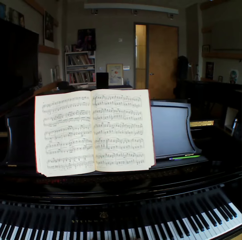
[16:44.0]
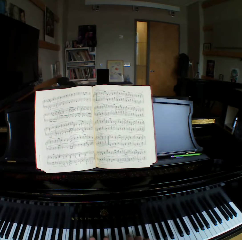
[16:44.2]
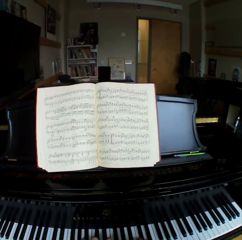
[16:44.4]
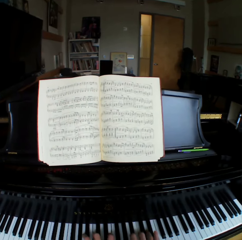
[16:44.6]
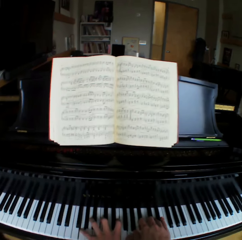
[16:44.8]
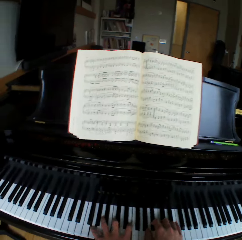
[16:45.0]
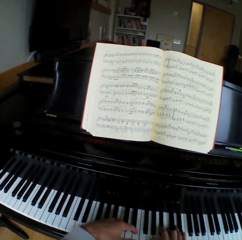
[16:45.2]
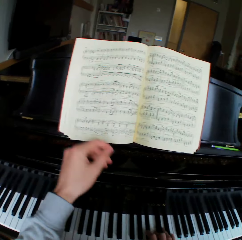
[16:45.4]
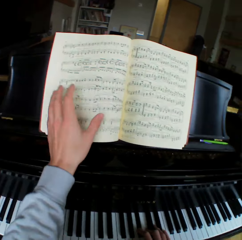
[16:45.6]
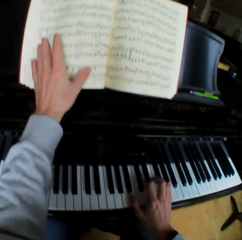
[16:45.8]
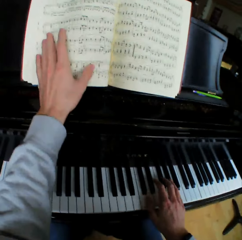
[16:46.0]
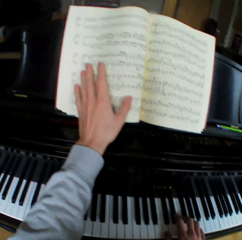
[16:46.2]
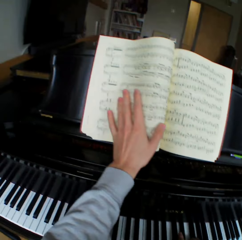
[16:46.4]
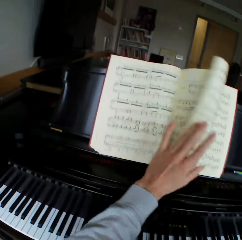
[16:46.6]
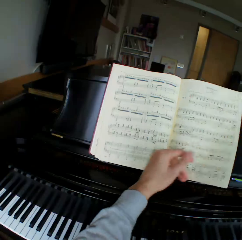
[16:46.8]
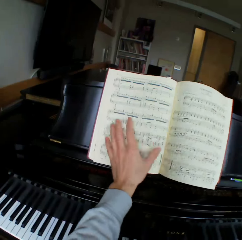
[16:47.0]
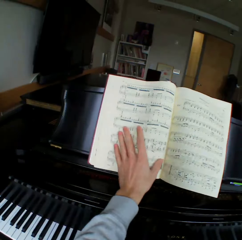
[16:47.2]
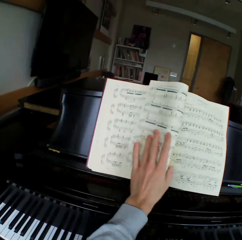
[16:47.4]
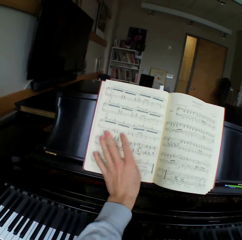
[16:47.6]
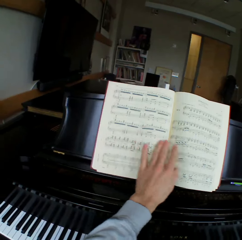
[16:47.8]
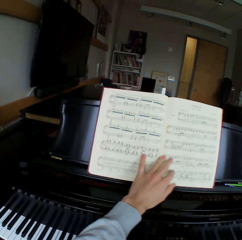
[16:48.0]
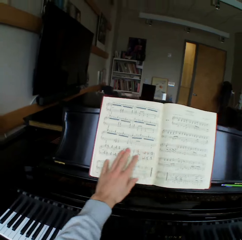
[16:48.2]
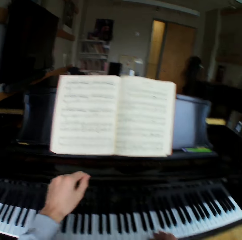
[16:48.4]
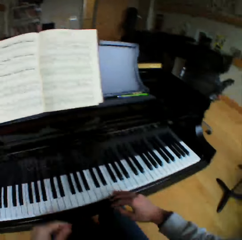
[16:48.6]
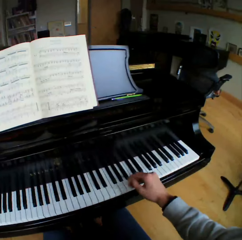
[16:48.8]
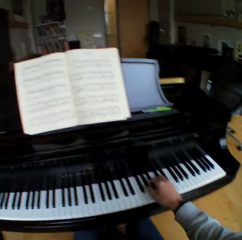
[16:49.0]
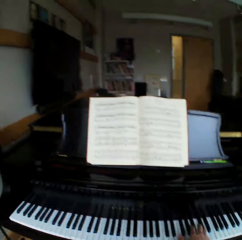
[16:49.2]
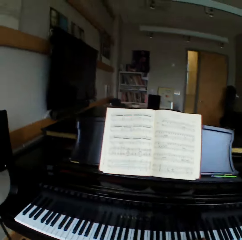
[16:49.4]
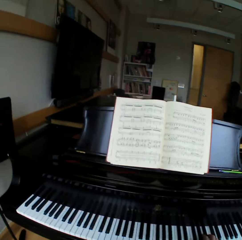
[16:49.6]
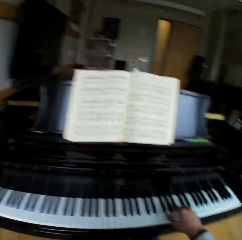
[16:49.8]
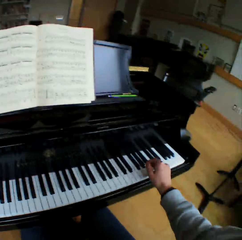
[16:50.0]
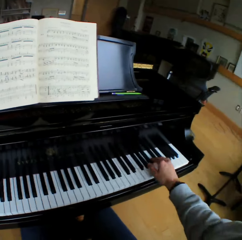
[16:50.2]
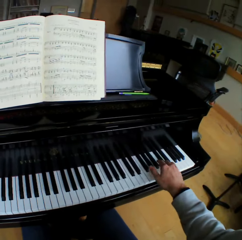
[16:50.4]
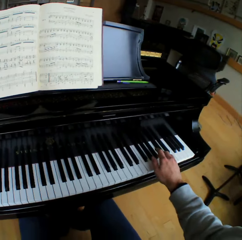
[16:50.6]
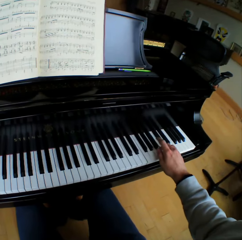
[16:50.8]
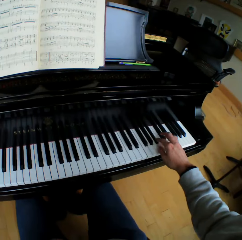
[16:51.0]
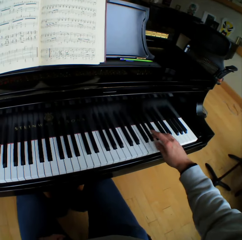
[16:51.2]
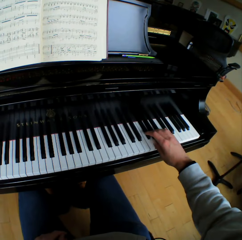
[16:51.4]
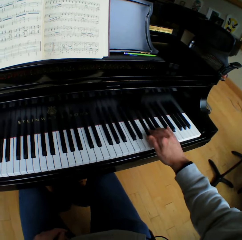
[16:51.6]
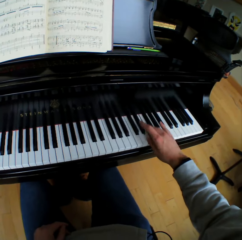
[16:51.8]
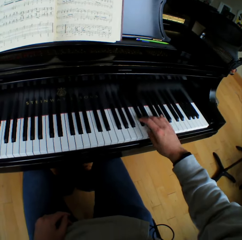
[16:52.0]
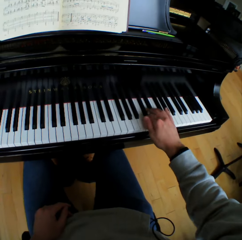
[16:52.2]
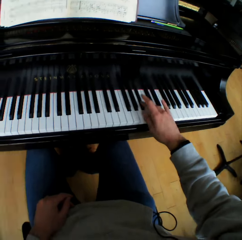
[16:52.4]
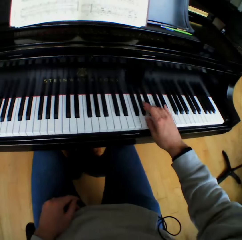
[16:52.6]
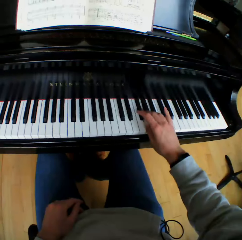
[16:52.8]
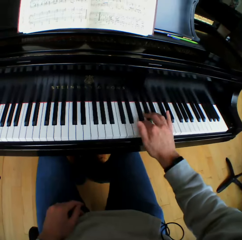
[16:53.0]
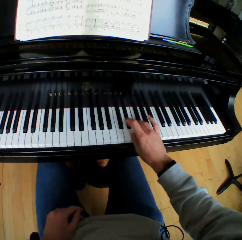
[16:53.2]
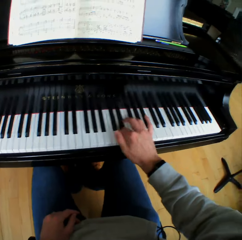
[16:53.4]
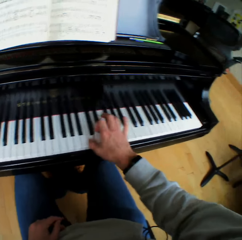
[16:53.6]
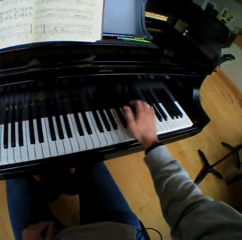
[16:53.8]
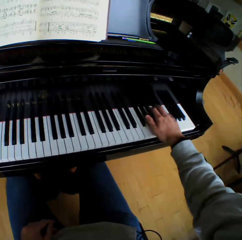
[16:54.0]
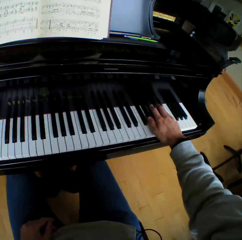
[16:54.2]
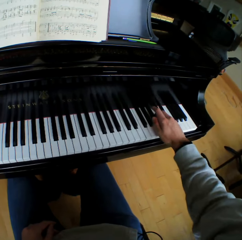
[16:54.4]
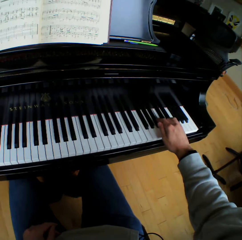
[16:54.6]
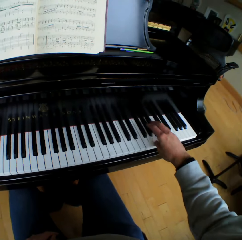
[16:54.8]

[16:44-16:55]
The camera wearer flips a music note sheet or book page to the right with his left hand. He turns the book pages. He places his left hand on his left thigh. He plays the piano with his right hand.

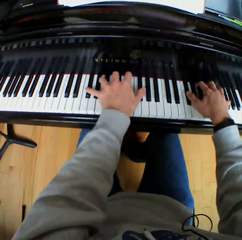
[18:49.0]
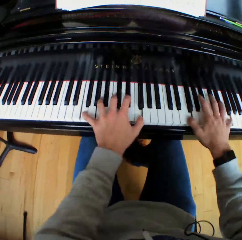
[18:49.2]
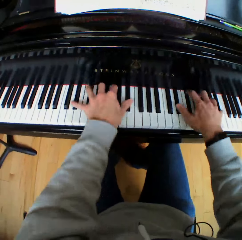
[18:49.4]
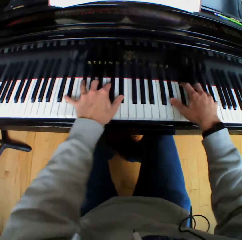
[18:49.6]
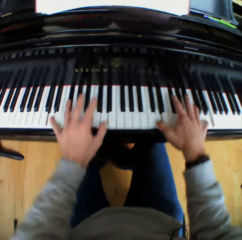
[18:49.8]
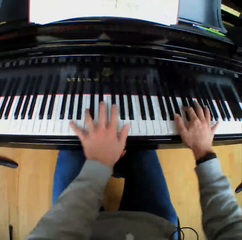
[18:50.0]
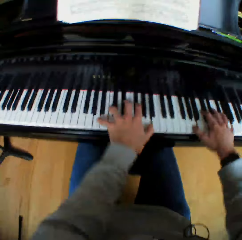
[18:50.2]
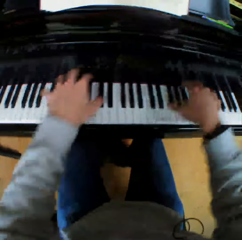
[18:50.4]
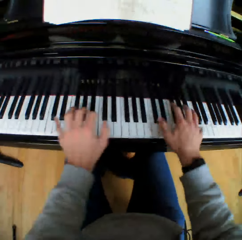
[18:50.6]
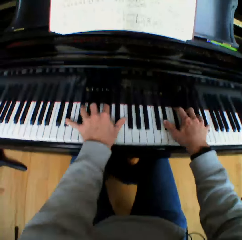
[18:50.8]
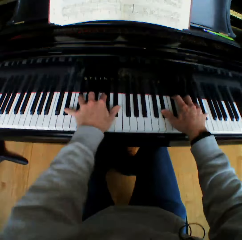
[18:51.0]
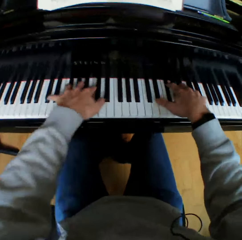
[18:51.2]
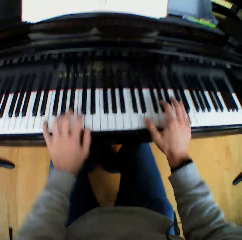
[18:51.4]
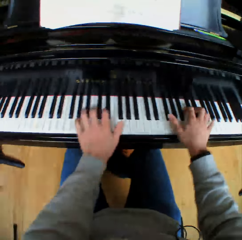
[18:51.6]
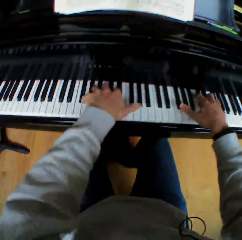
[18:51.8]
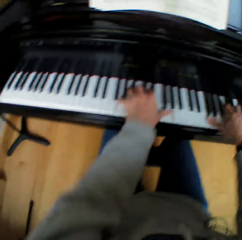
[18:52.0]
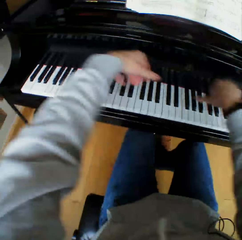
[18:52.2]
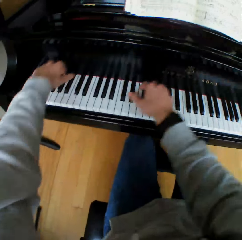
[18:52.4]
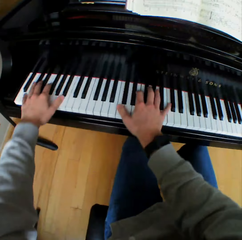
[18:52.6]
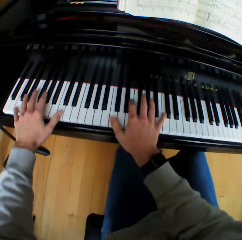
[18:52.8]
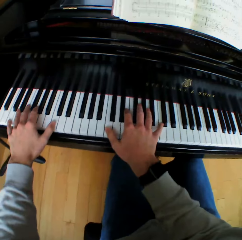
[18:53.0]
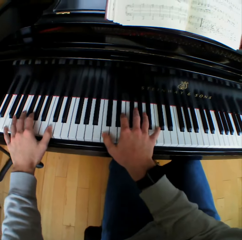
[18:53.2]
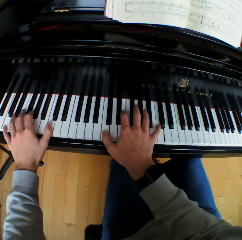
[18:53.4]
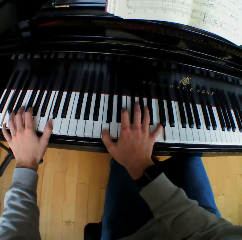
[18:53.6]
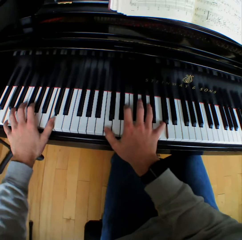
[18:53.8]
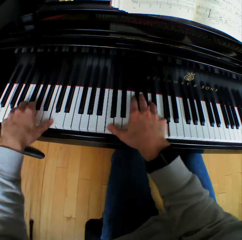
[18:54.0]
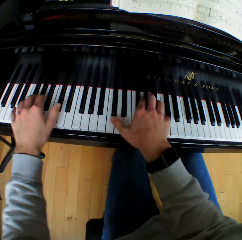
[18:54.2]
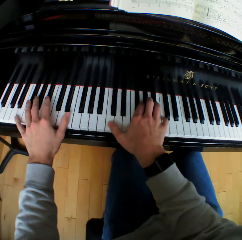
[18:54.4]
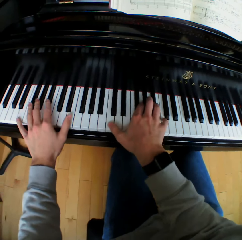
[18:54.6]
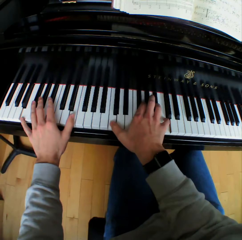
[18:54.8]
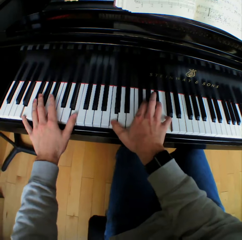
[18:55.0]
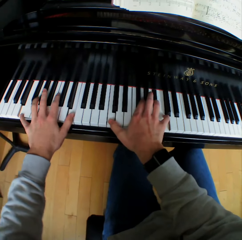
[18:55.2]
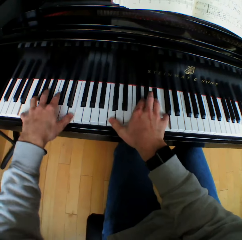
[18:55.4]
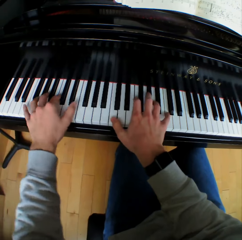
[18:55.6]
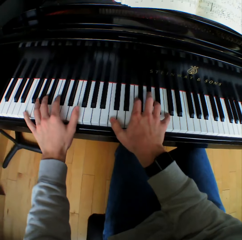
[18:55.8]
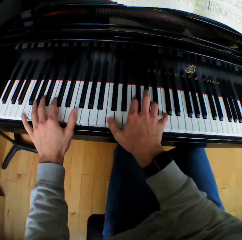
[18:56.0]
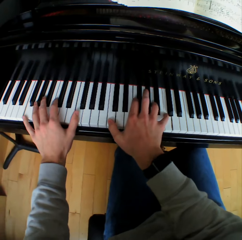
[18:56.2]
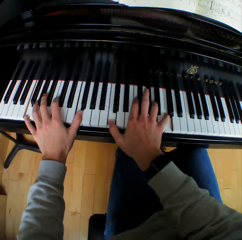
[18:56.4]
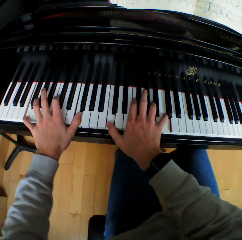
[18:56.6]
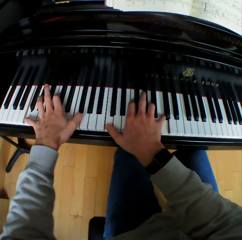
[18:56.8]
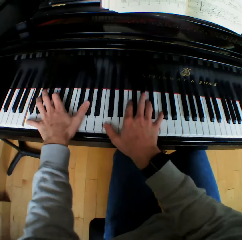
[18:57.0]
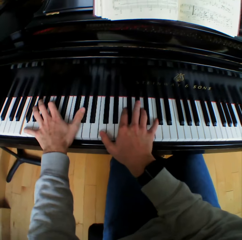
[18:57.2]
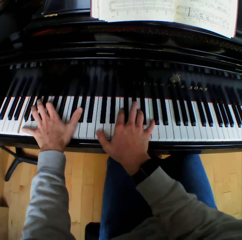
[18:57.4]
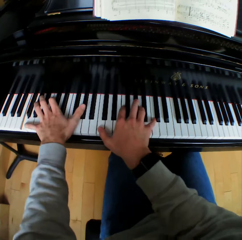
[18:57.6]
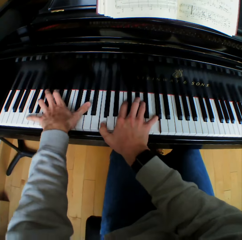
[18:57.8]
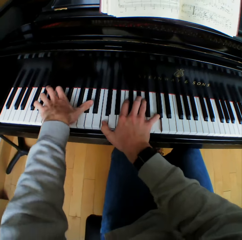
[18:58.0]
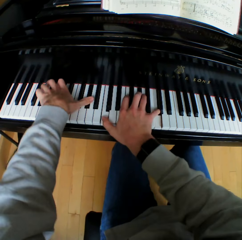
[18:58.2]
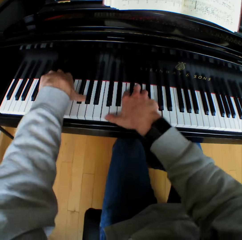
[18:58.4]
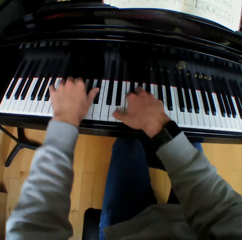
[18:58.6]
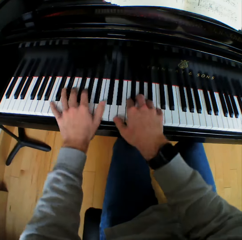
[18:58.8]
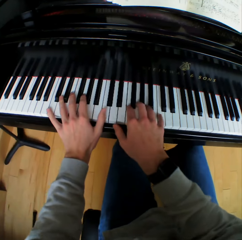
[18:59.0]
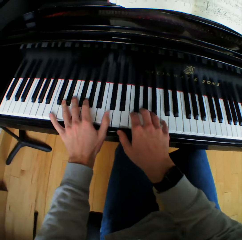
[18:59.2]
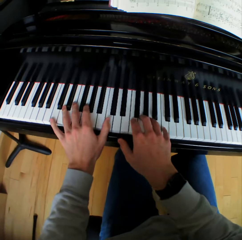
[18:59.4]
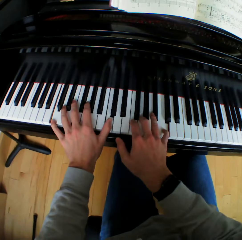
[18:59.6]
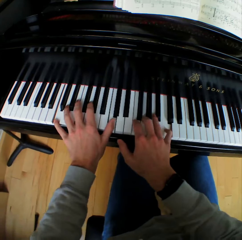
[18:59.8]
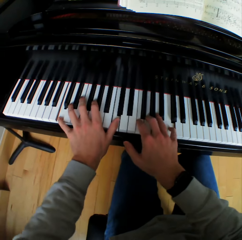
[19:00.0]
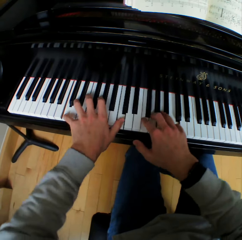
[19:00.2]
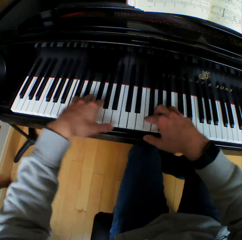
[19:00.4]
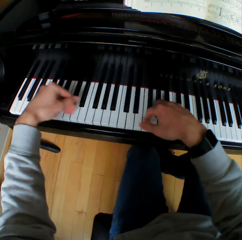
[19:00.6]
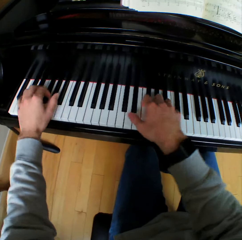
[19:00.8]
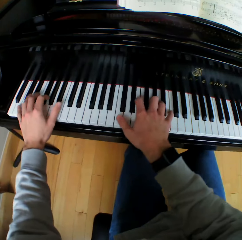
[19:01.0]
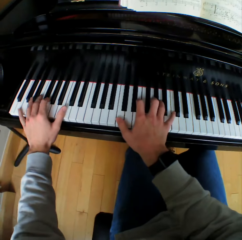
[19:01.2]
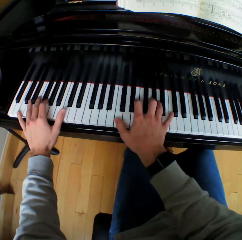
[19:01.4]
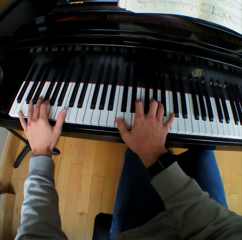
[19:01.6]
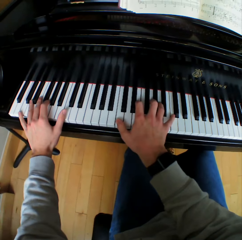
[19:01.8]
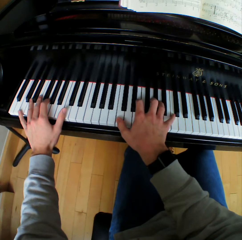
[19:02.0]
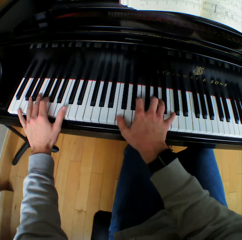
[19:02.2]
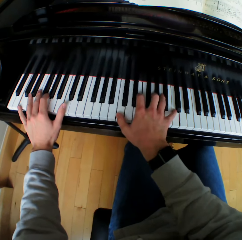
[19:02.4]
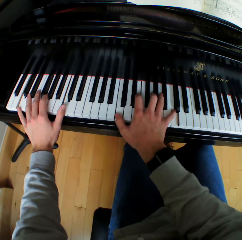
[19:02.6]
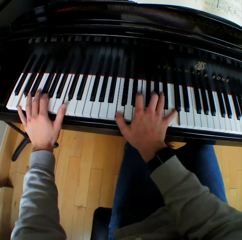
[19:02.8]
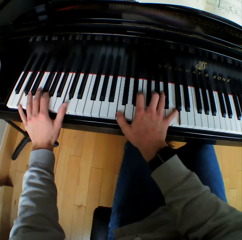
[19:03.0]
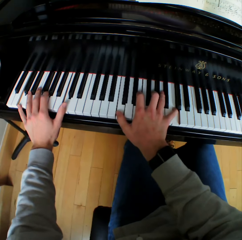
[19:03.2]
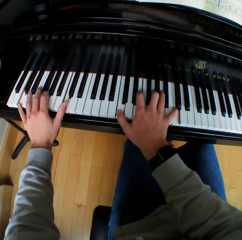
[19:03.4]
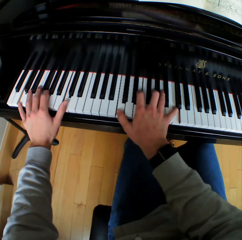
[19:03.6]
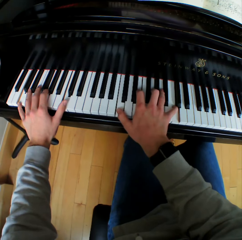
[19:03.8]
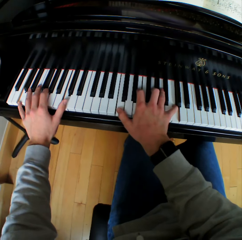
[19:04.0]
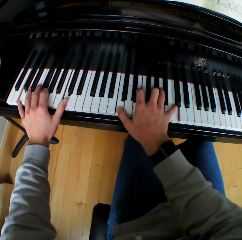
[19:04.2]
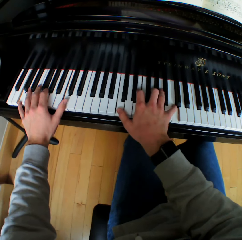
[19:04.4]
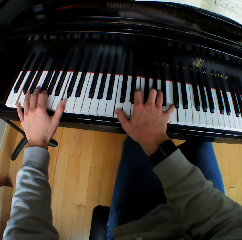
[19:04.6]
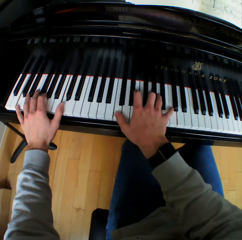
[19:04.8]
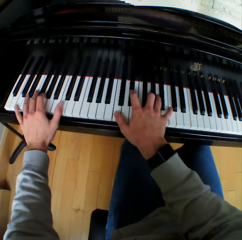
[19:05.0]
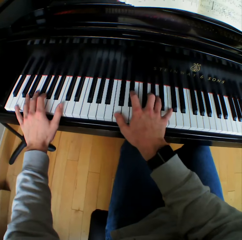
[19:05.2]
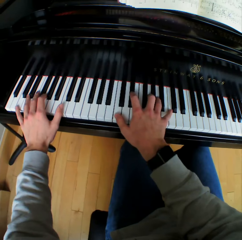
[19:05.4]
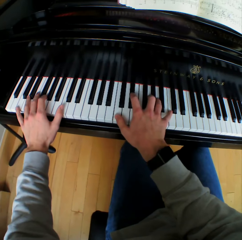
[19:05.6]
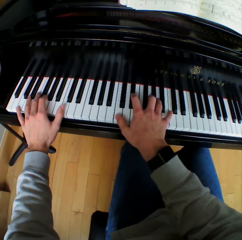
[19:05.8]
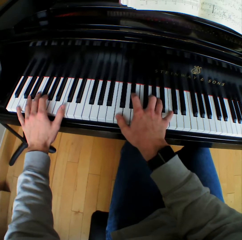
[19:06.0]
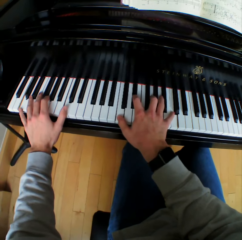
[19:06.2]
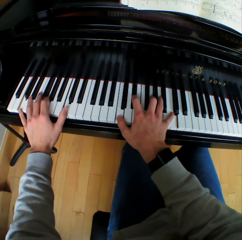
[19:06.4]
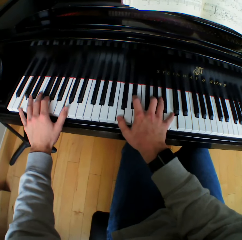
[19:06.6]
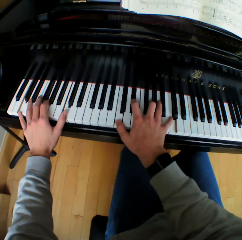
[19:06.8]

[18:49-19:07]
The camera wearer lifts his hands and plays the piano. He lifts his hands and plays the piano slowly.
